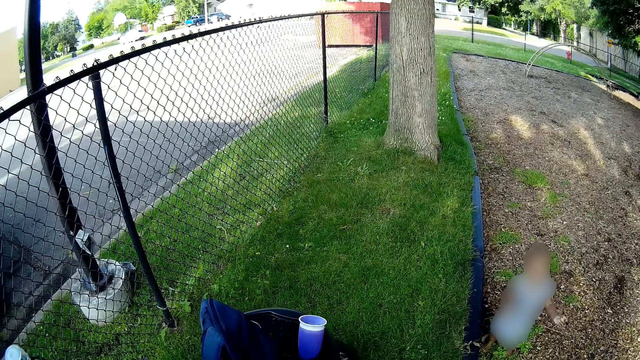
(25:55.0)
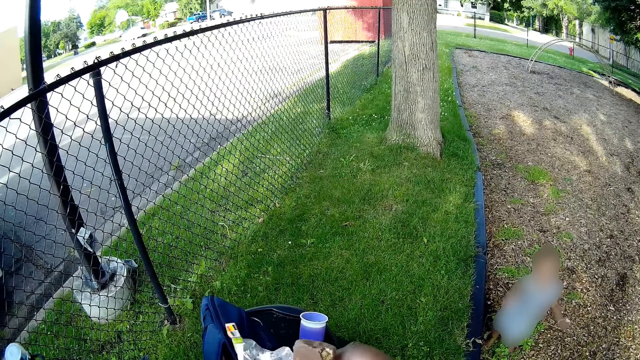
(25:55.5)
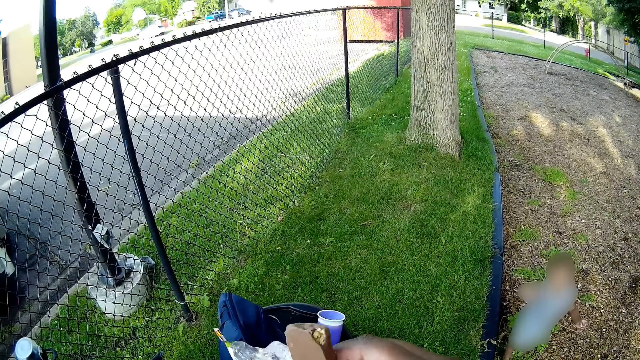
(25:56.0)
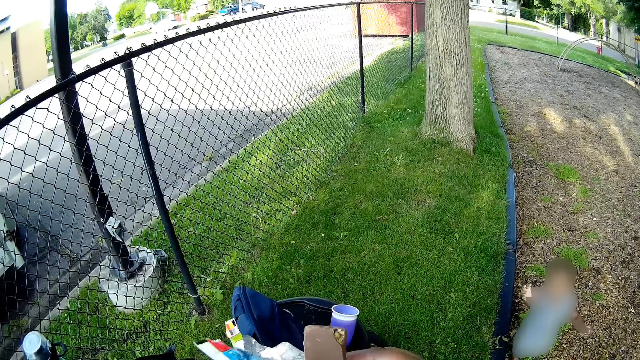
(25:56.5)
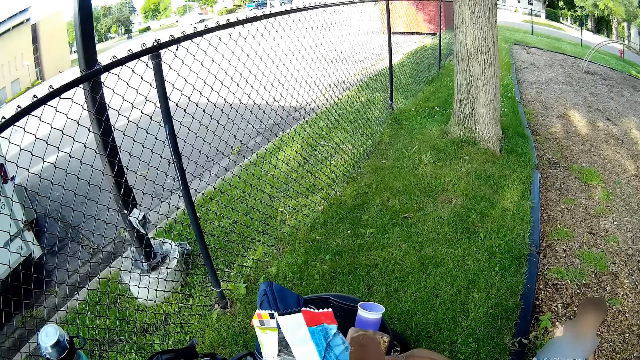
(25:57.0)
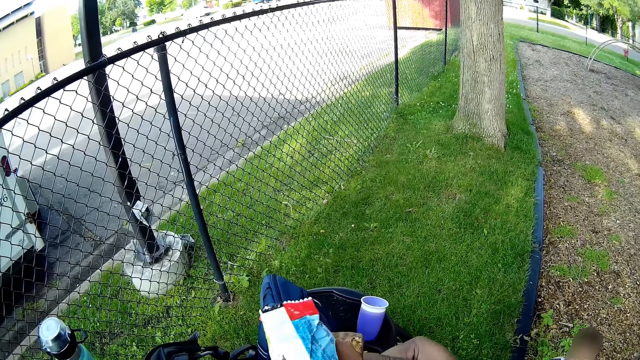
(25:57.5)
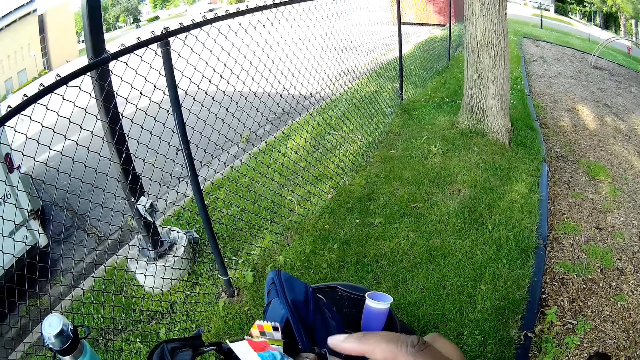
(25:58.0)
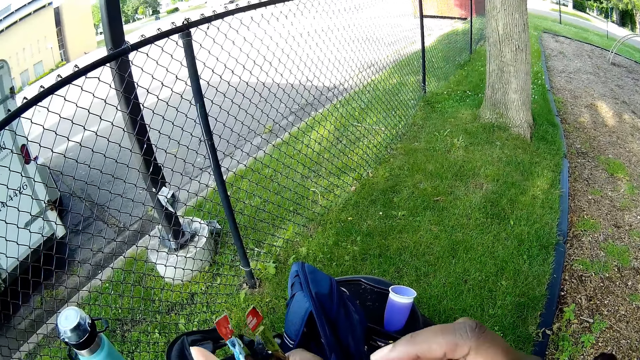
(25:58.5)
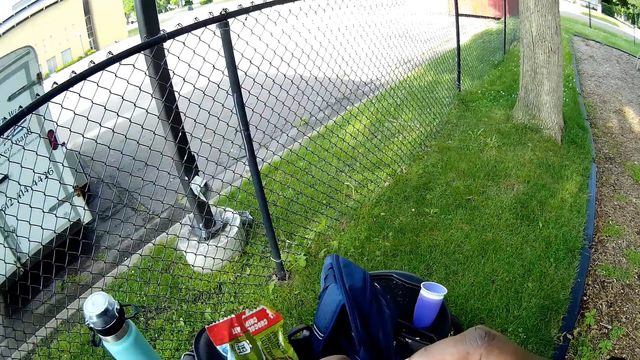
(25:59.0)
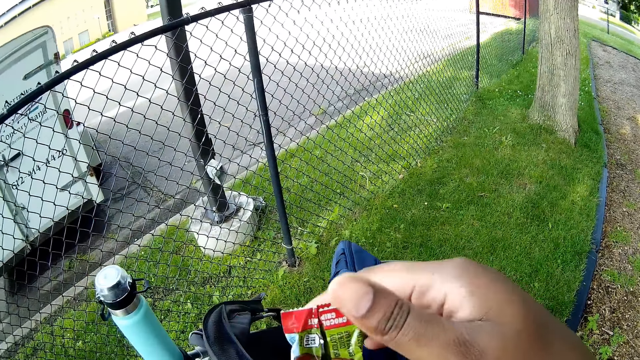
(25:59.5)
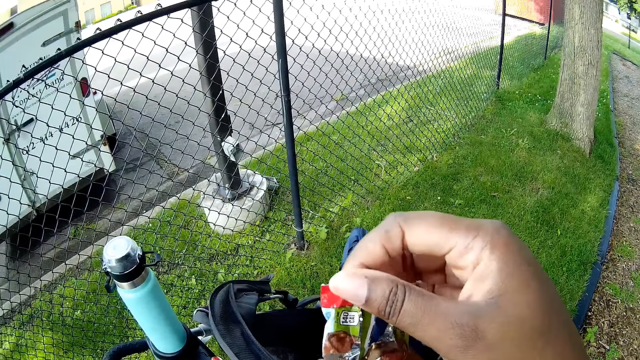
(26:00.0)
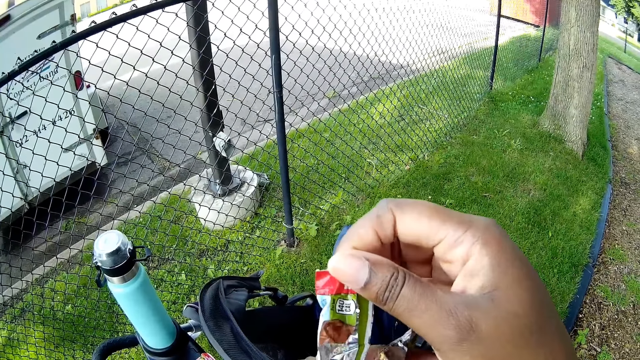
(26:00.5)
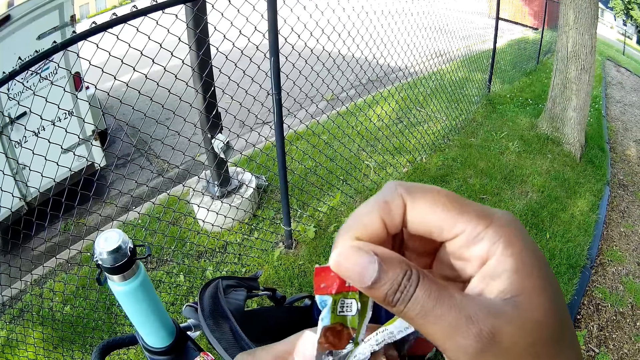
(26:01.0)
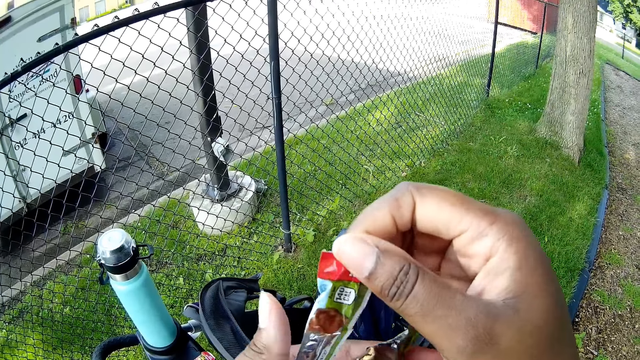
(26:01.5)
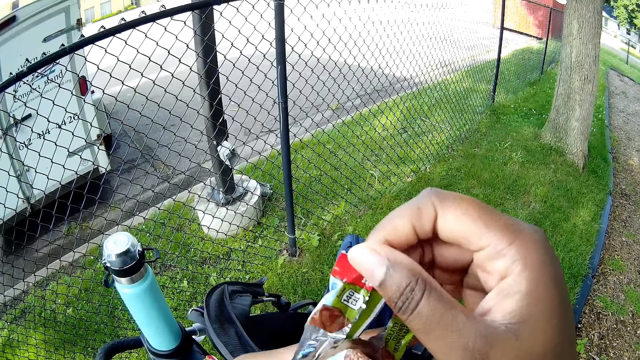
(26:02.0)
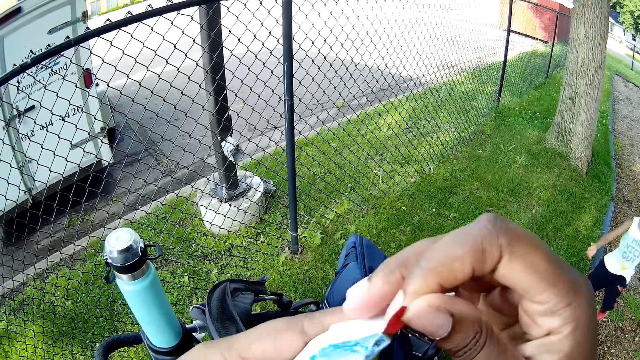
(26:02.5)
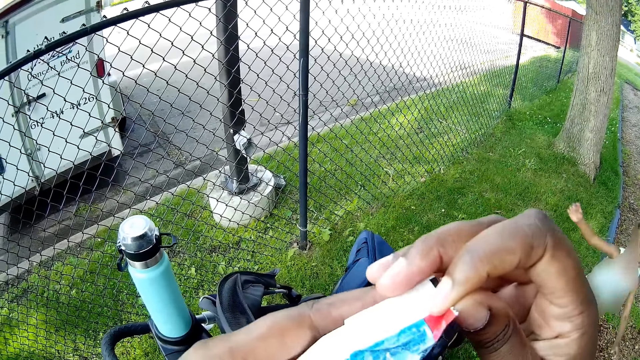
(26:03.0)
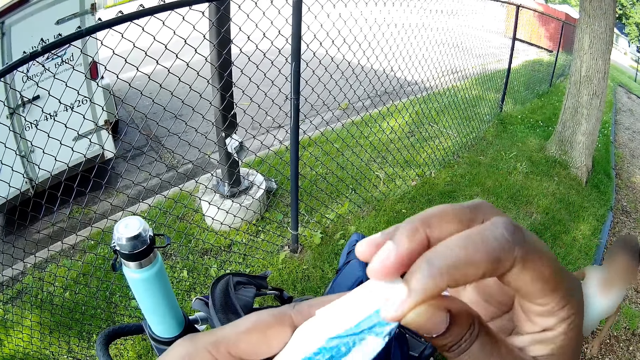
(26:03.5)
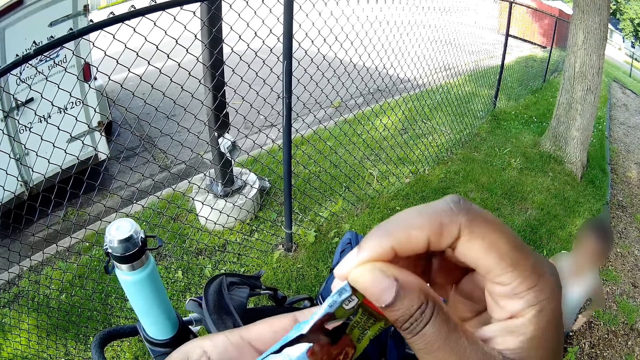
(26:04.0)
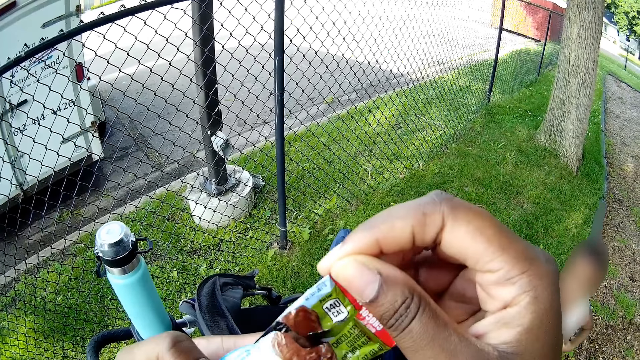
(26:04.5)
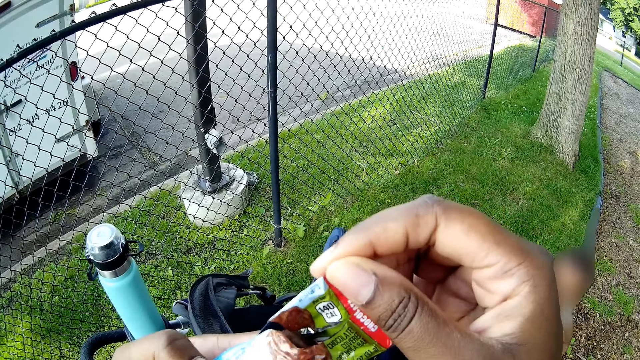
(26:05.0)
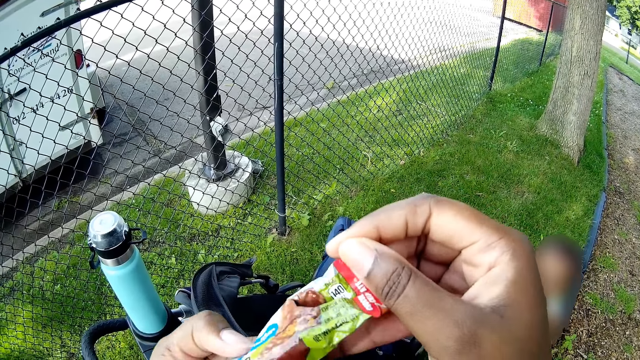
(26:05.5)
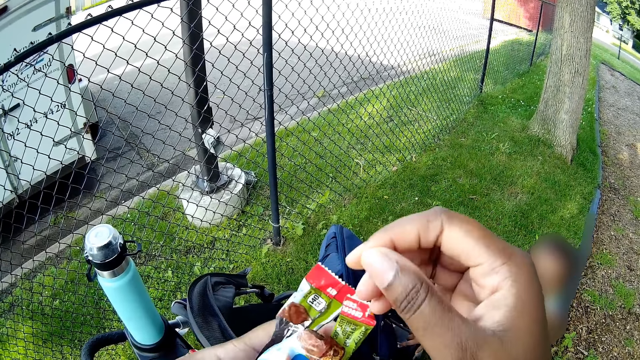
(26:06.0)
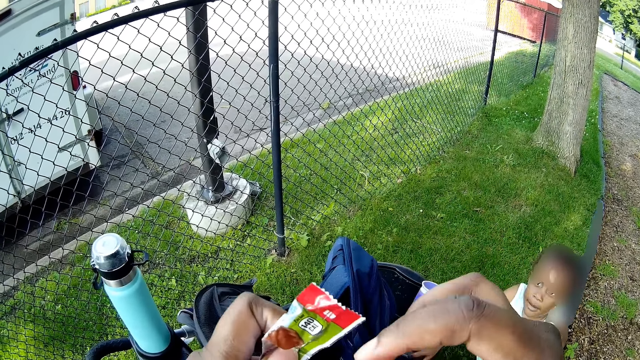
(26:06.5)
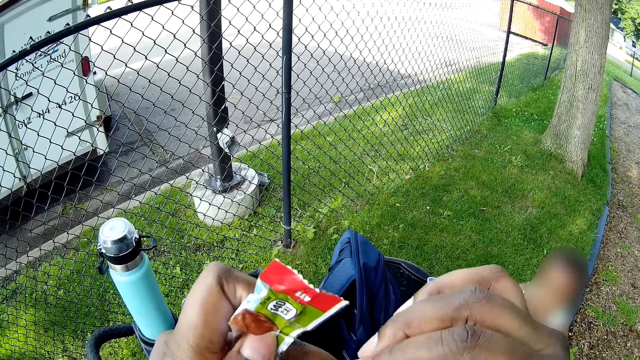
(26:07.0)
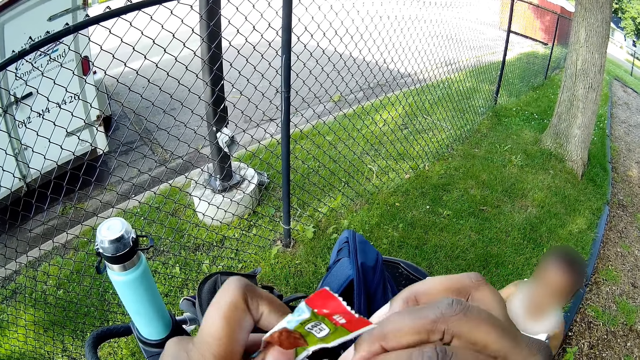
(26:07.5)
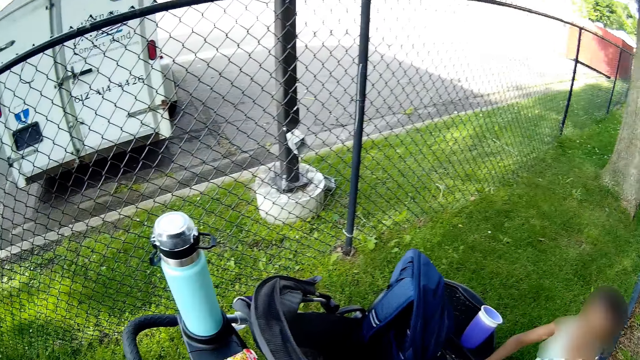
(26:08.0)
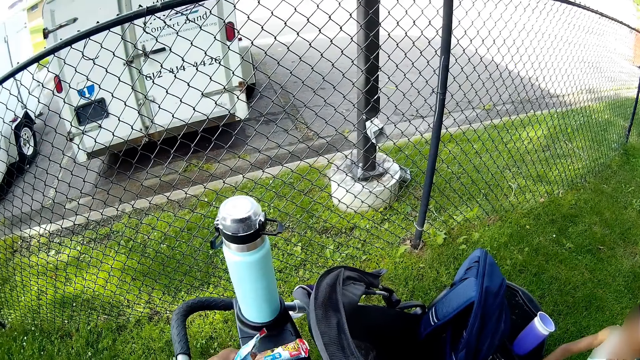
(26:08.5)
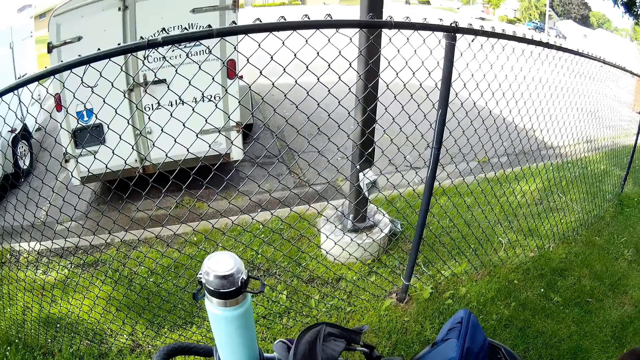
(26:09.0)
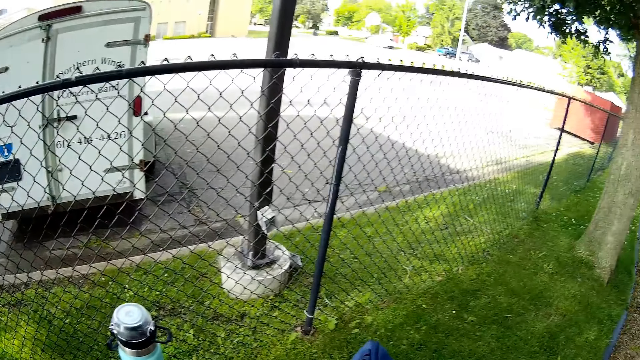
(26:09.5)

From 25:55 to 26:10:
The camera wearer holds a snack. They hold the snack's wrapper with both hands. A man talks with the camera wearer. The camera wearer holds the snack. The man talks with the camera wearer.

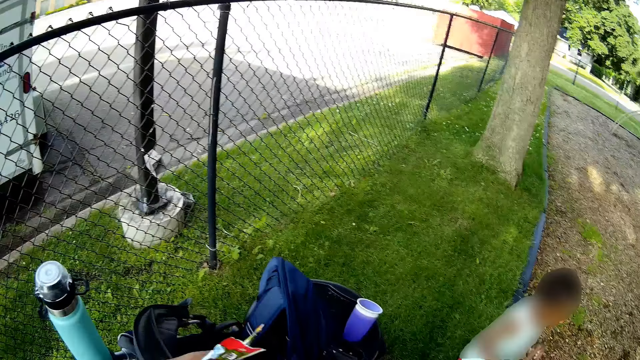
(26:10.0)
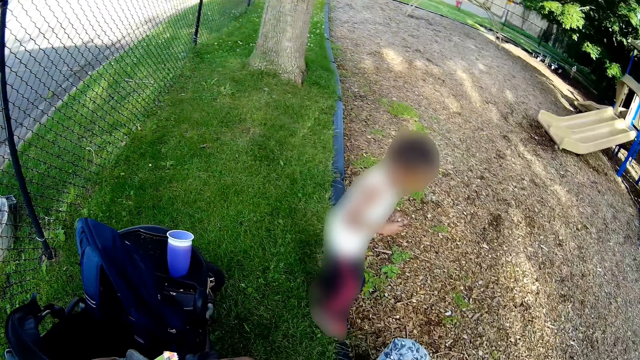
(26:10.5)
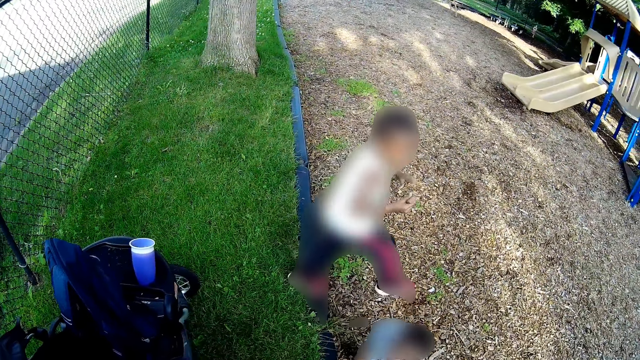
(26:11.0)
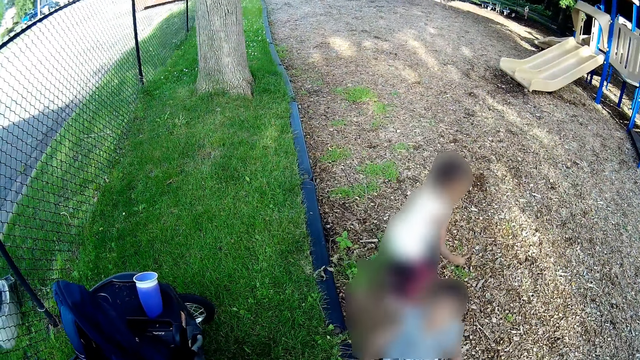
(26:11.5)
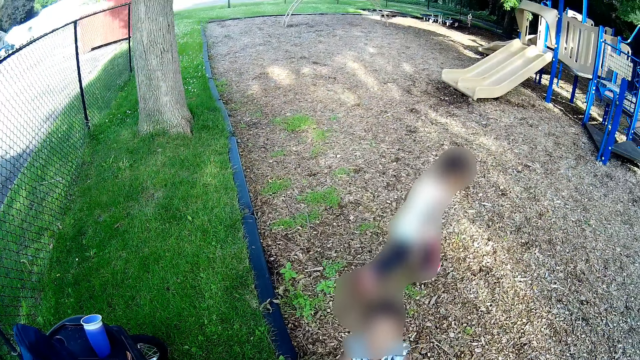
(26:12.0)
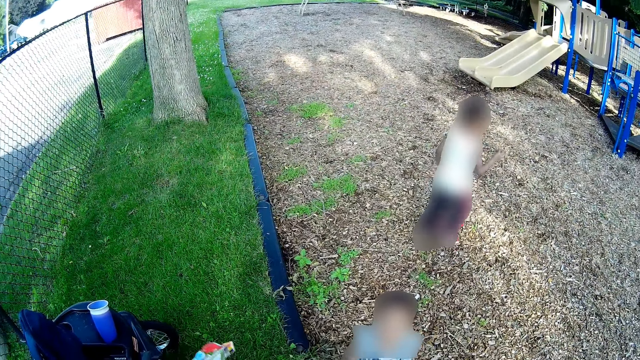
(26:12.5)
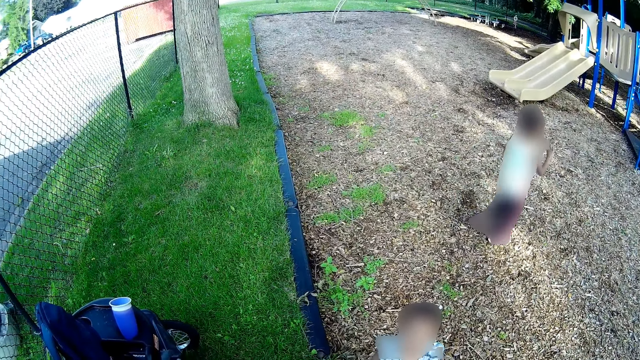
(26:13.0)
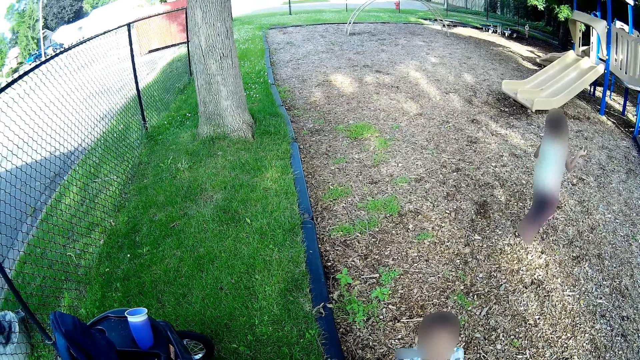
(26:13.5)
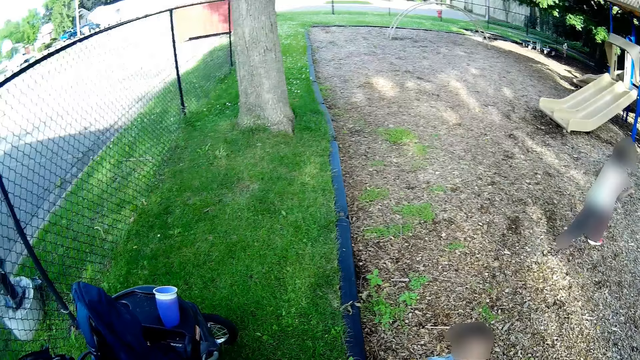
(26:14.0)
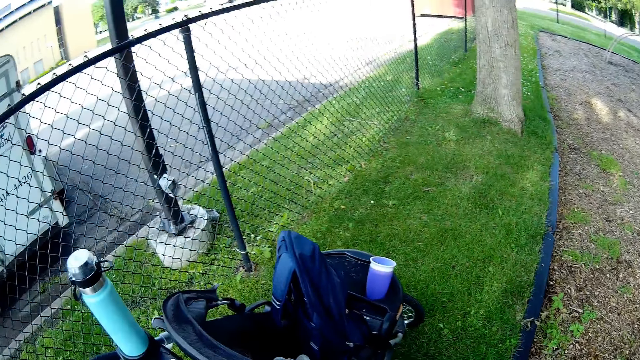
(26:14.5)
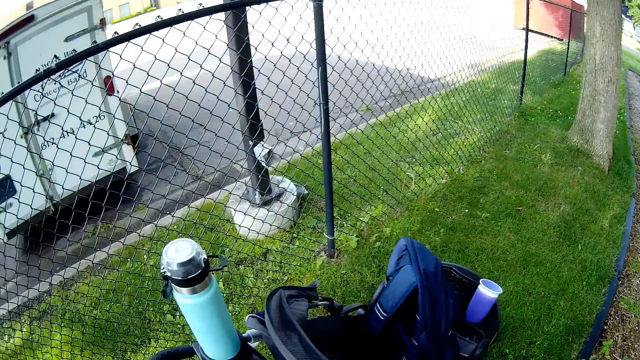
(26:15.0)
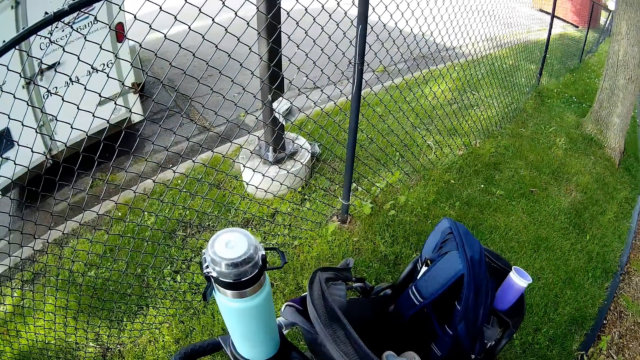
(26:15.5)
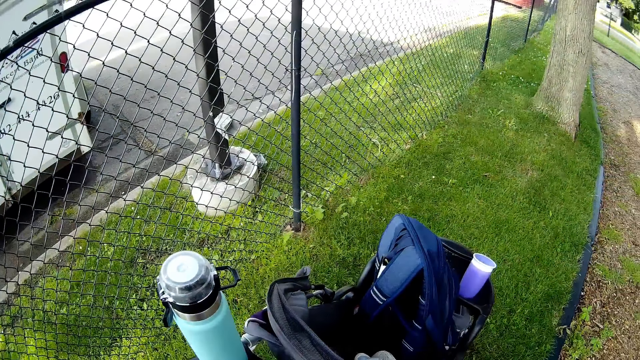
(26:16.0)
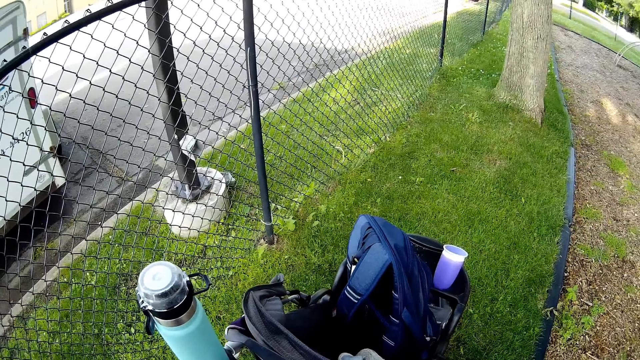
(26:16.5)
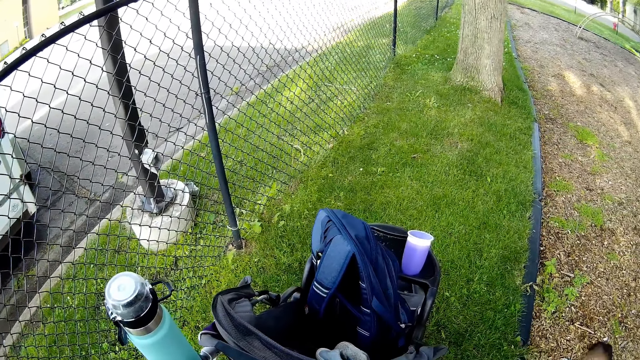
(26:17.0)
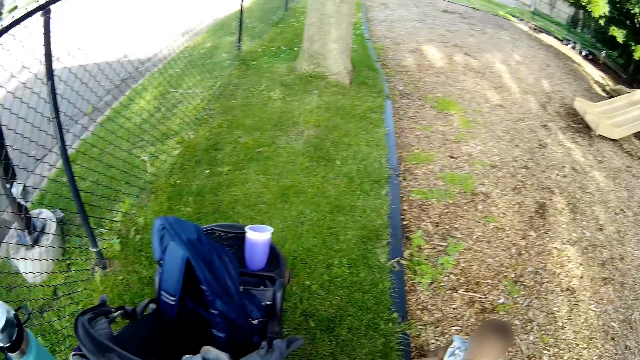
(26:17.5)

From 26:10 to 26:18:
A man runs. The camera wearer talks with a lady.
